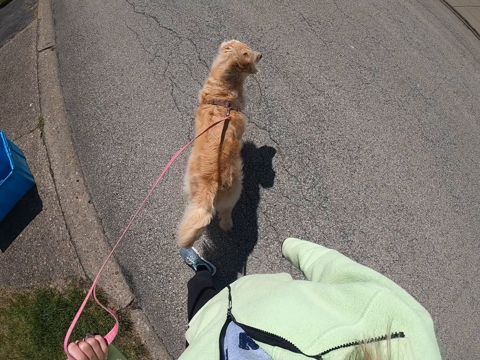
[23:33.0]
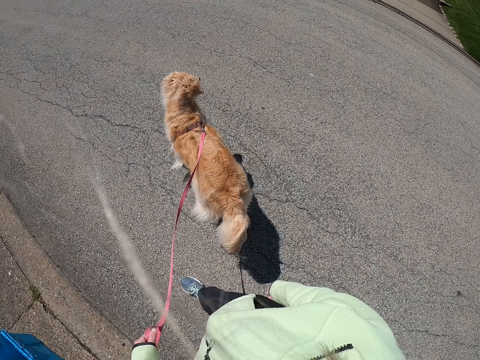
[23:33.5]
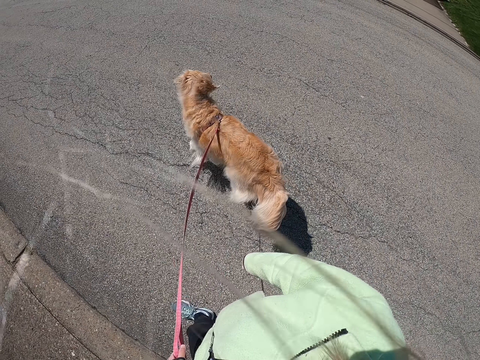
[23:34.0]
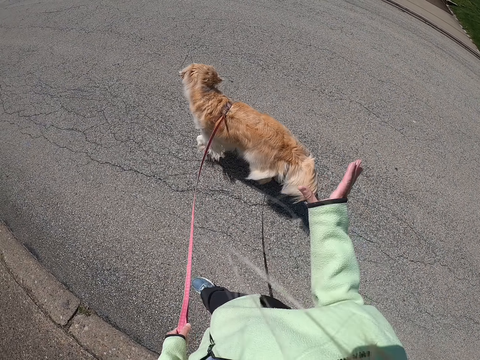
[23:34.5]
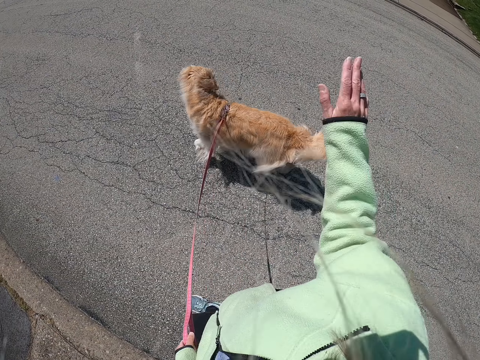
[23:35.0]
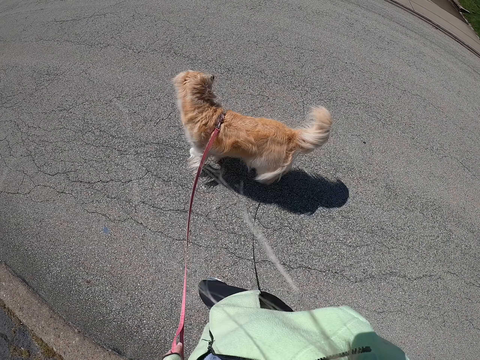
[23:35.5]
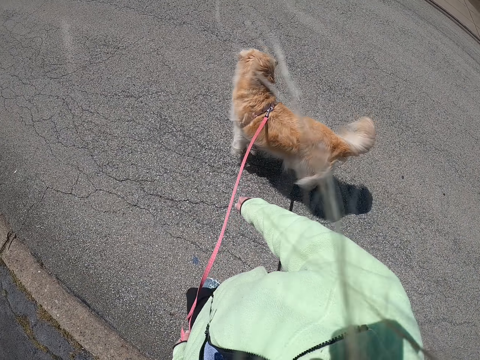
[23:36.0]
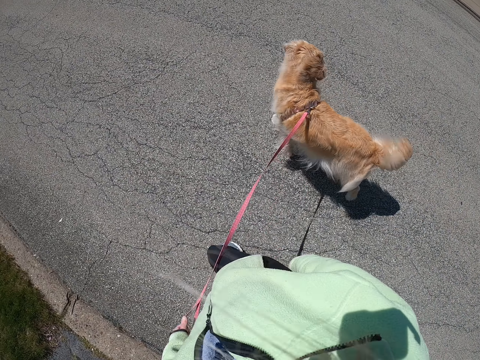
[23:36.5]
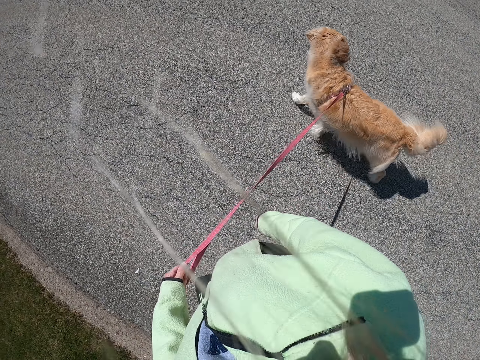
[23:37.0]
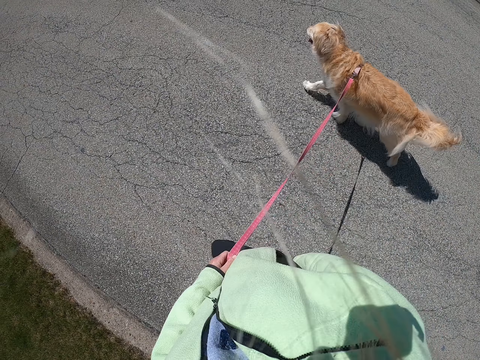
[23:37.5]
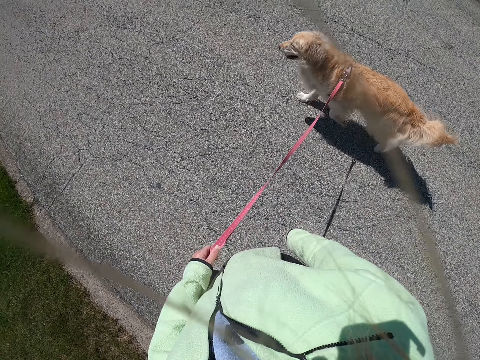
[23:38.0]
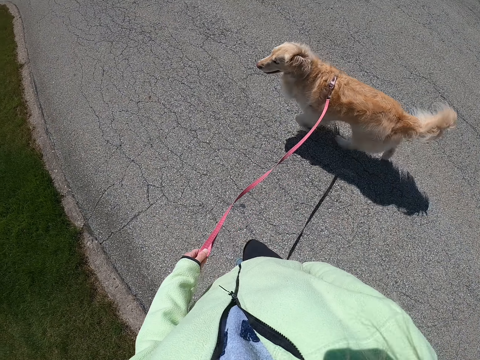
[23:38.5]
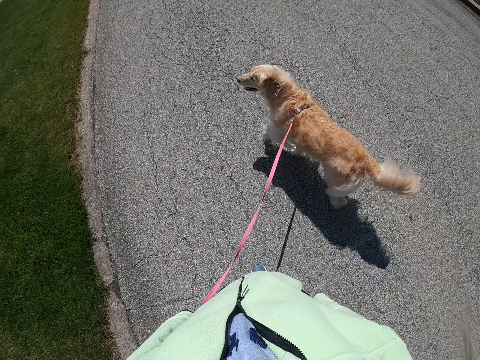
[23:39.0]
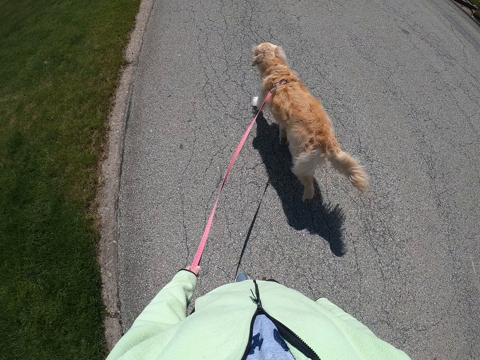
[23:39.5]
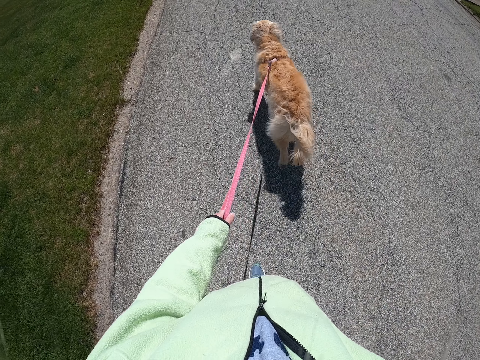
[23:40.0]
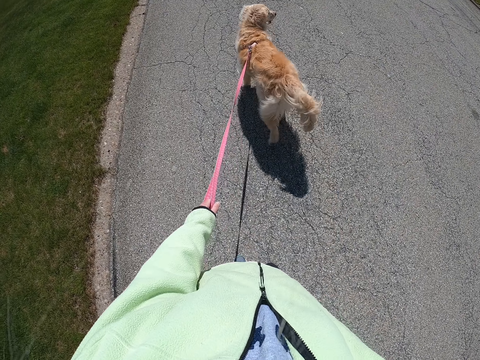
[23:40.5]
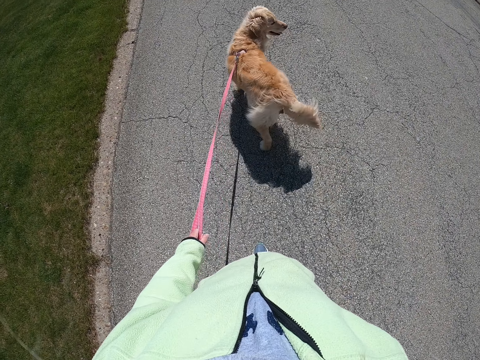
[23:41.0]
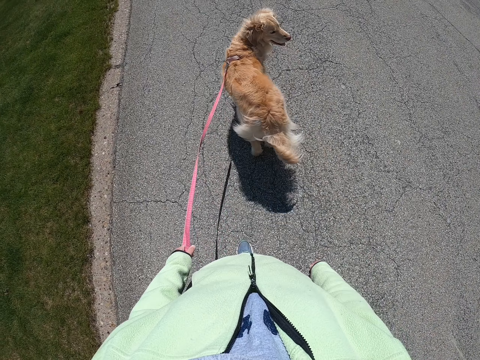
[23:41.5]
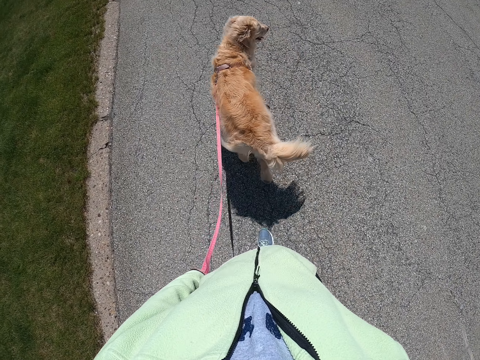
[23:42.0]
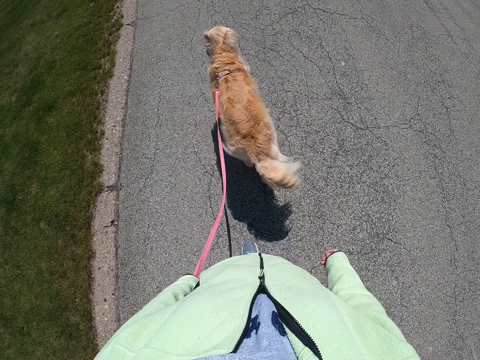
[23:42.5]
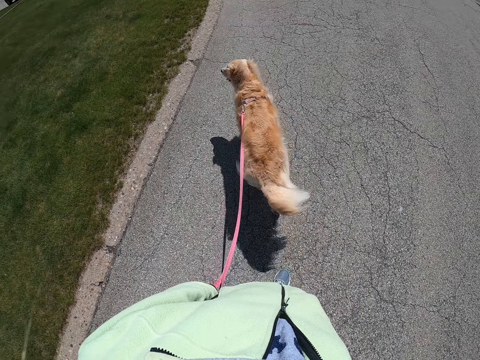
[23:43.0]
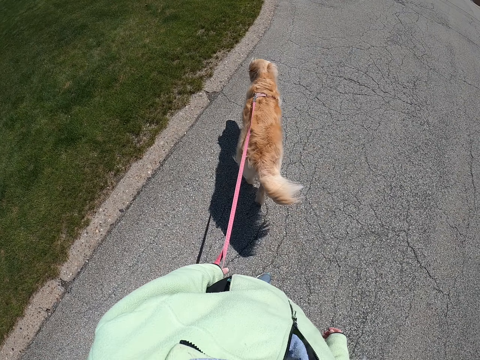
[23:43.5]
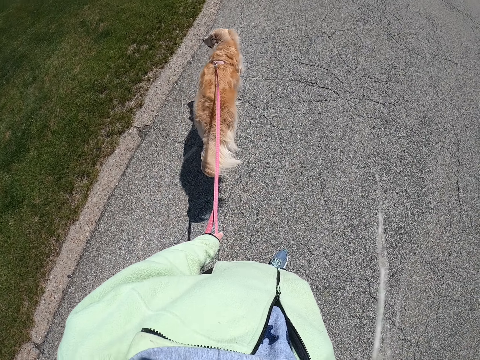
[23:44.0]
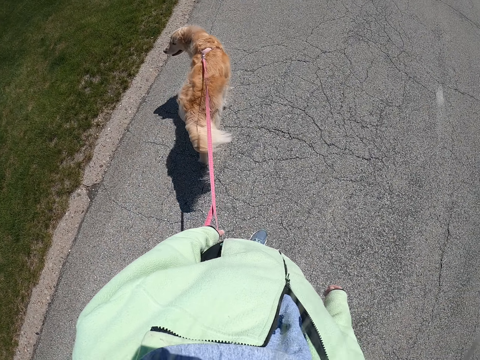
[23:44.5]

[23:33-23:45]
The camera wearer raises her hand. She walks the dog along the pavement.

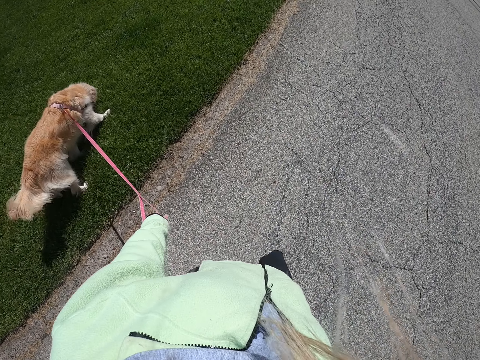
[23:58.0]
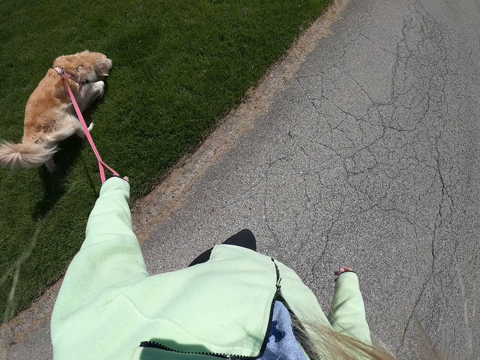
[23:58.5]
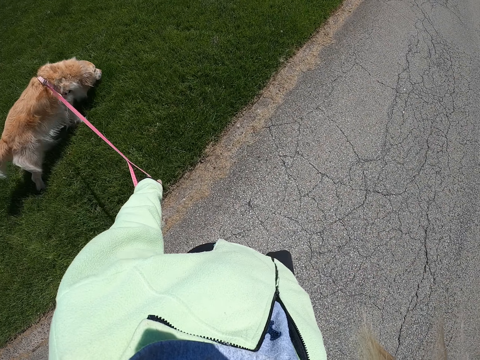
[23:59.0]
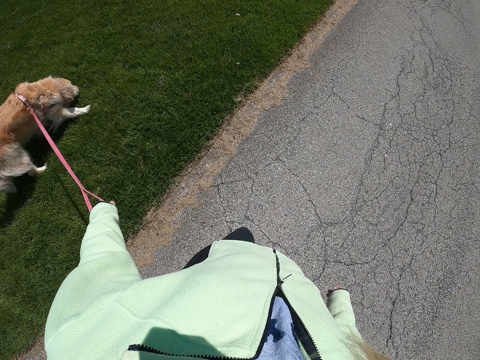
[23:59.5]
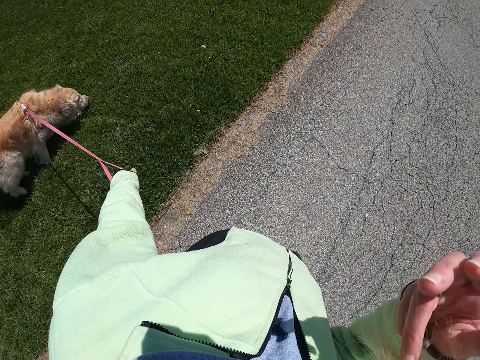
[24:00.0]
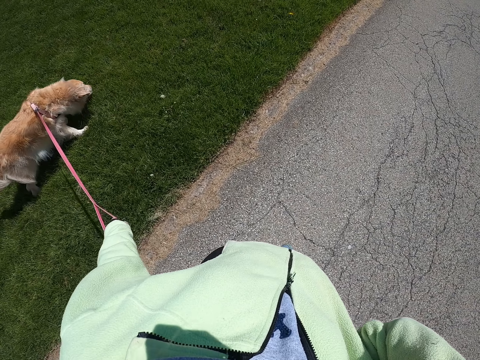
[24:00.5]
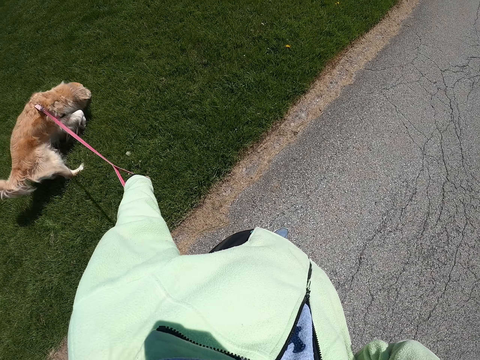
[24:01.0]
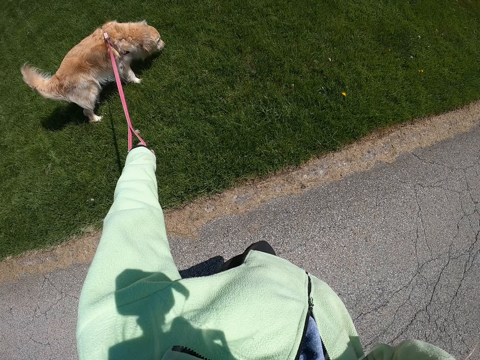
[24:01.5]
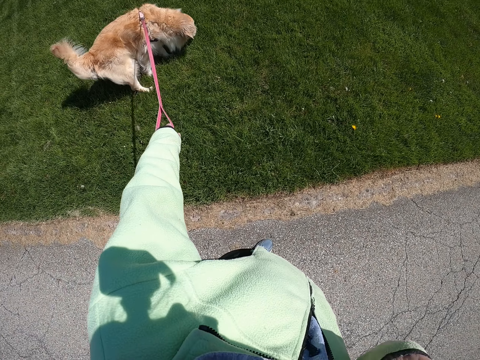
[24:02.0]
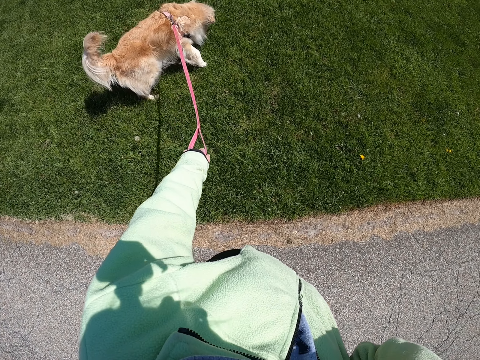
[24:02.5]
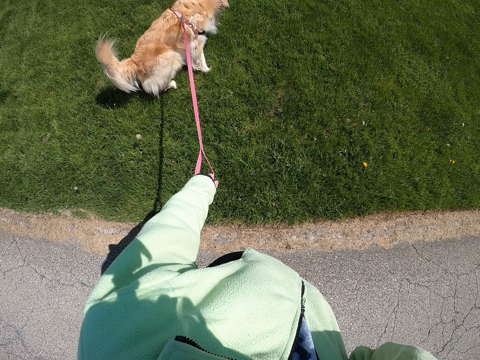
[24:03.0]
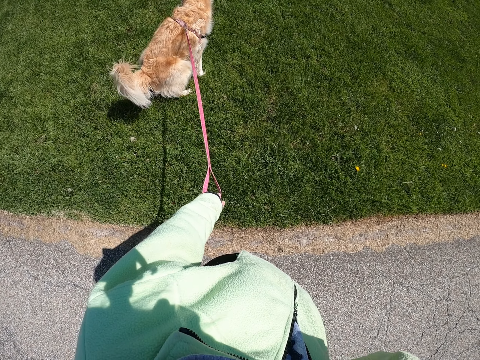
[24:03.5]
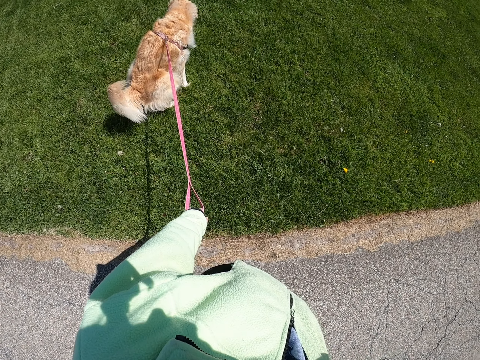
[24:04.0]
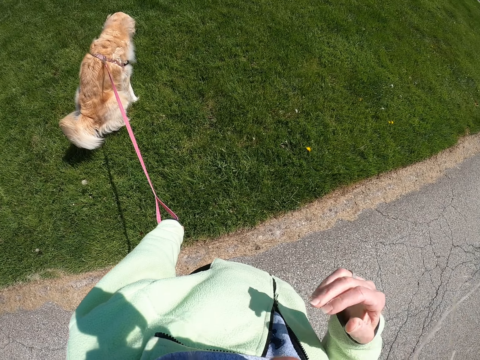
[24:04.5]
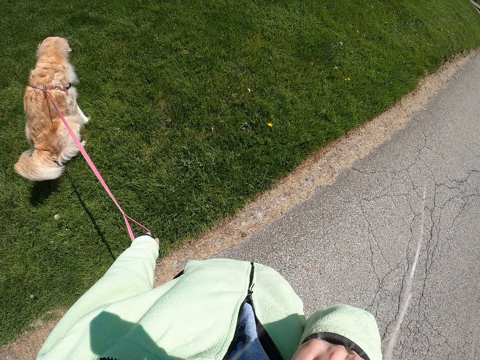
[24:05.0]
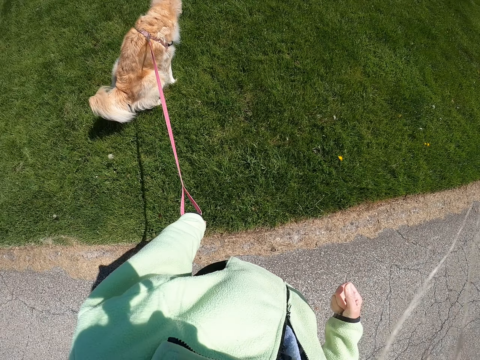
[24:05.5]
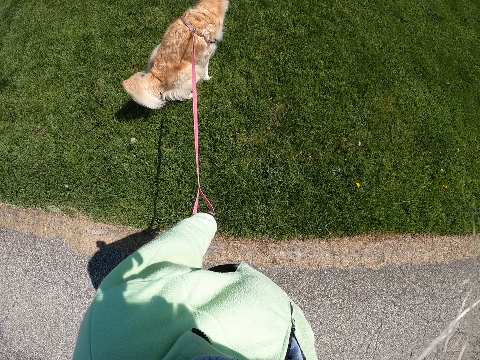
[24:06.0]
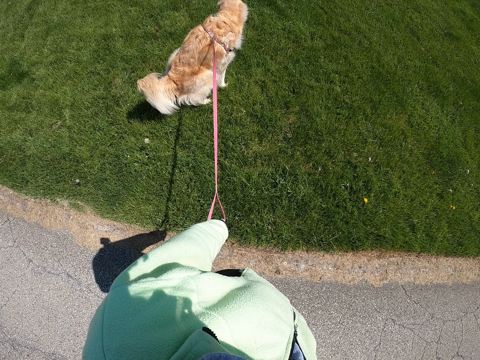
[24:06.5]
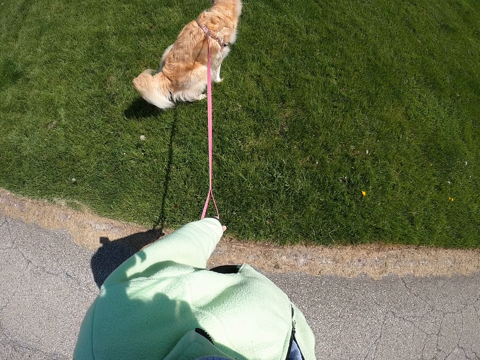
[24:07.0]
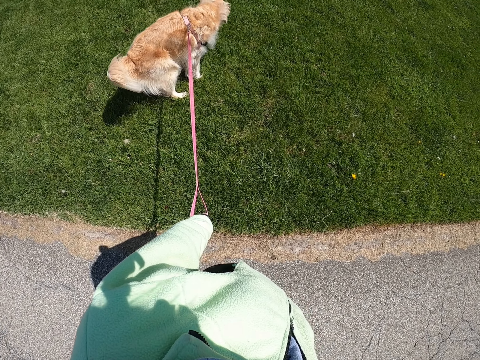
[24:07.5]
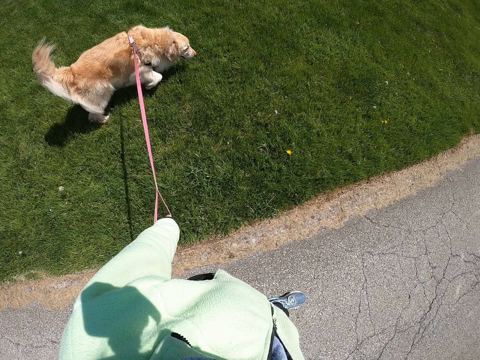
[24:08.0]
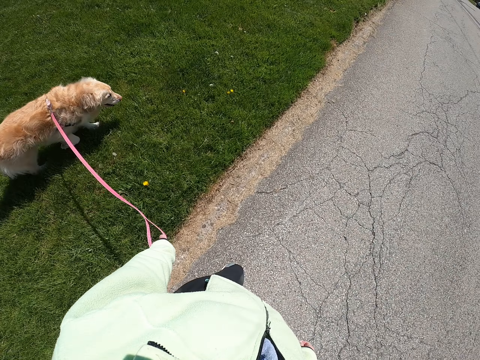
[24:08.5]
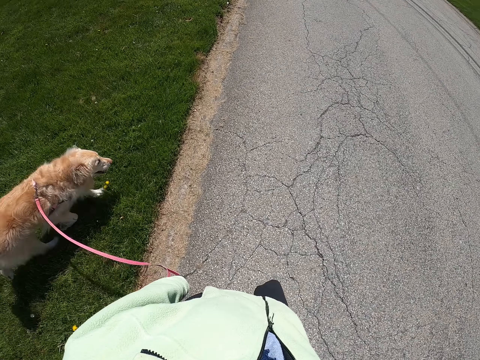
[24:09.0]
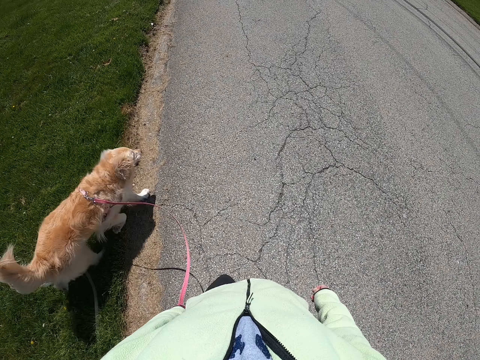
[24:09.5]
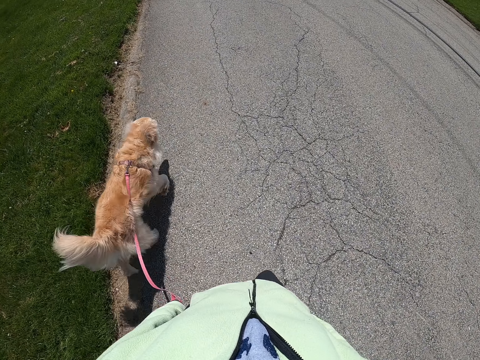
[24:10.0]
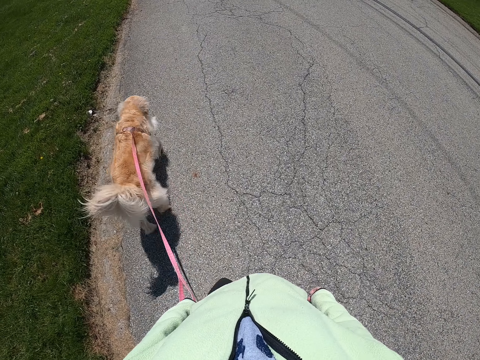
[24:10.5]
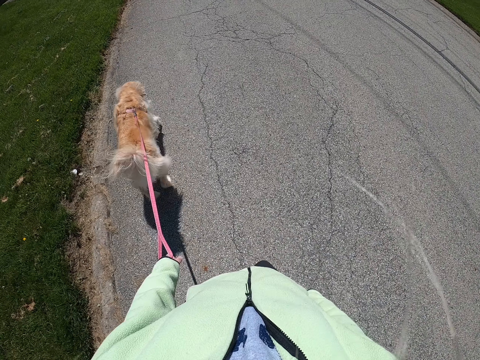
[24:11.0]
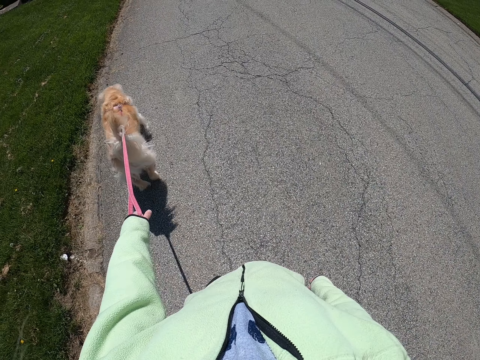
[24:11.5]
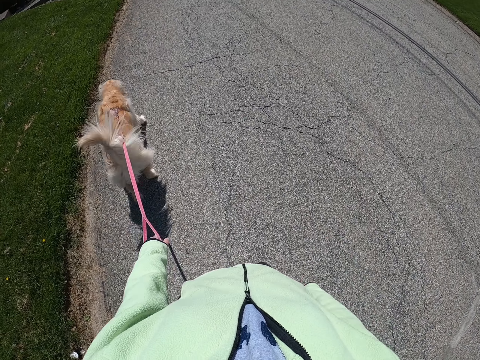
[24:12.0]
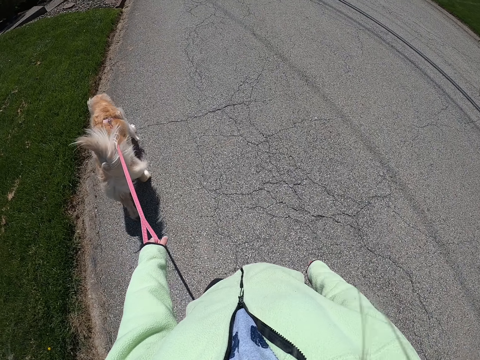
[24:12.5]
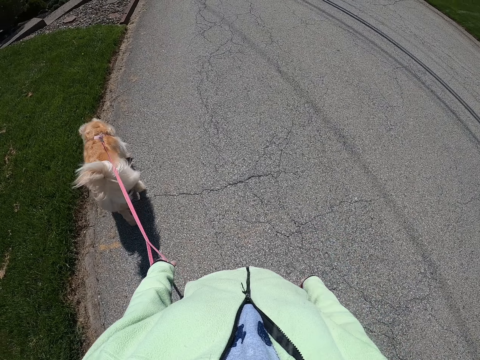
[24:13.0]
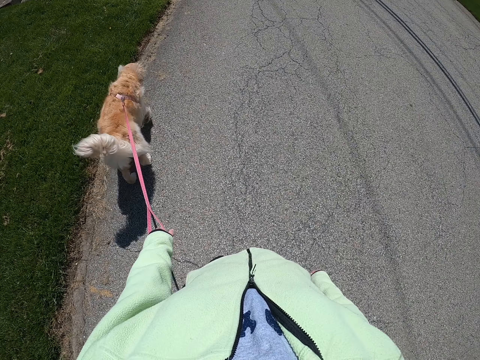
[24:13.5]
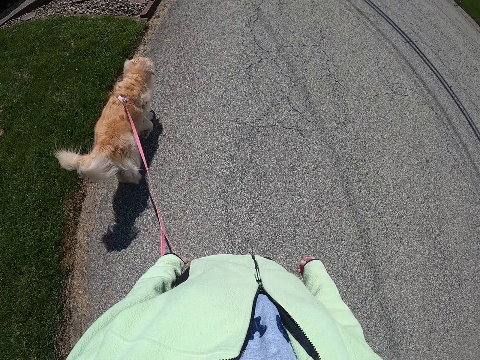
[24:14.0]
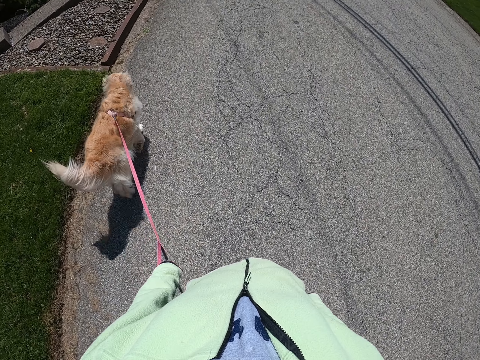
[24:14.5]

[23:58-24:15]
The camera wearer raises her hand. She stares around. She stands on the pavement. She walks the dog along the pavement.
